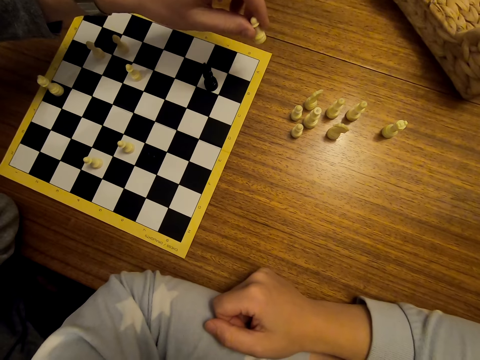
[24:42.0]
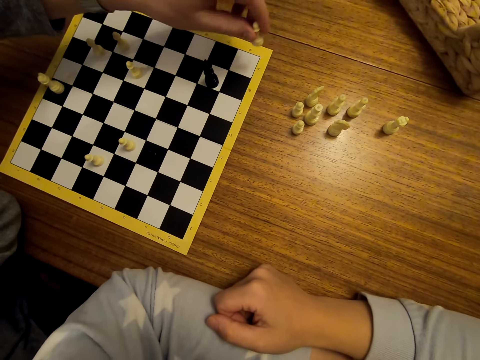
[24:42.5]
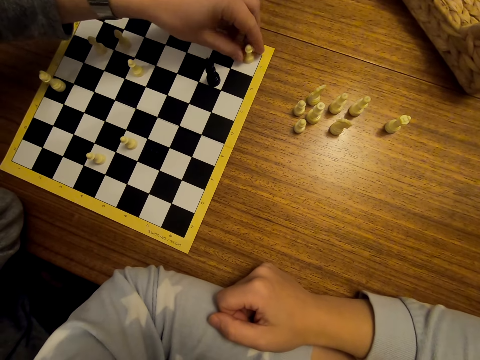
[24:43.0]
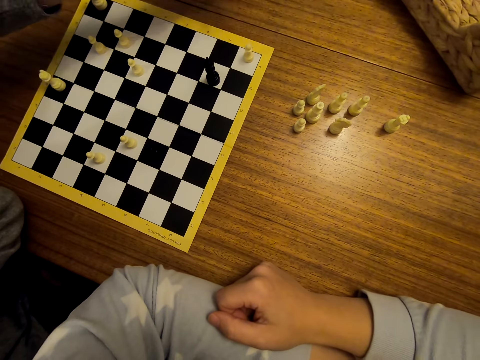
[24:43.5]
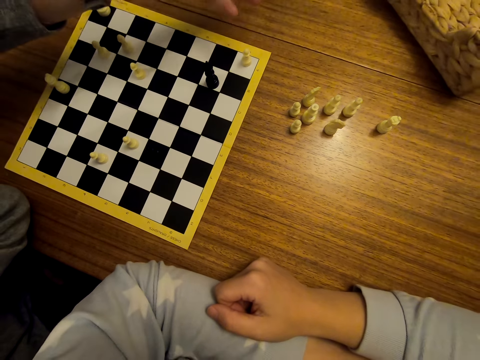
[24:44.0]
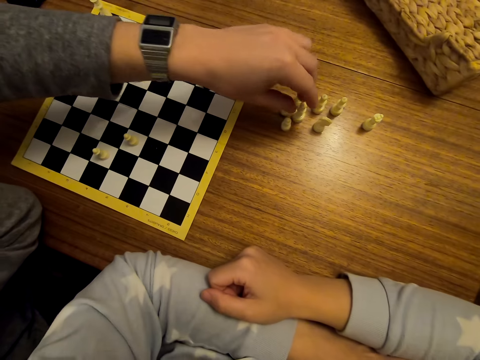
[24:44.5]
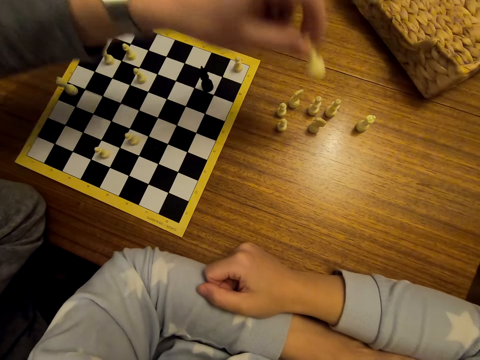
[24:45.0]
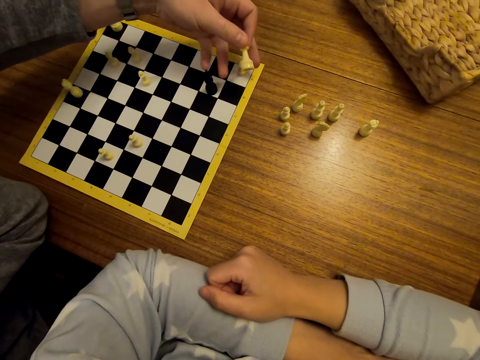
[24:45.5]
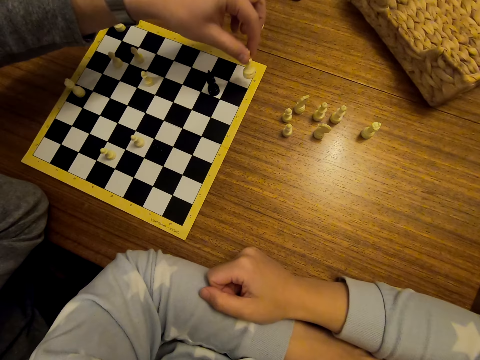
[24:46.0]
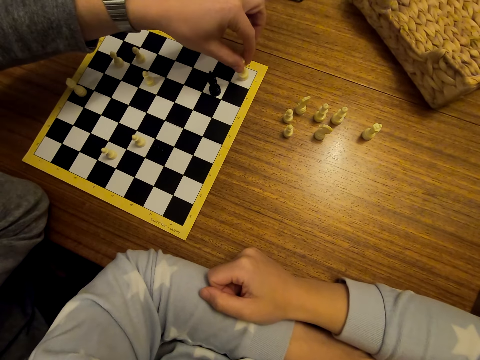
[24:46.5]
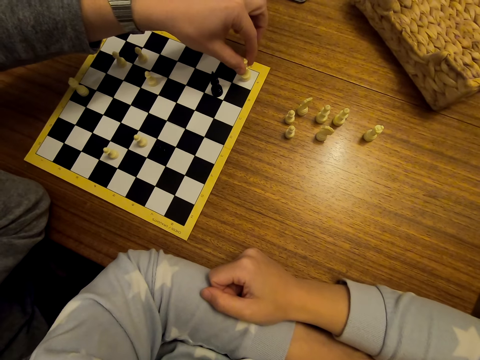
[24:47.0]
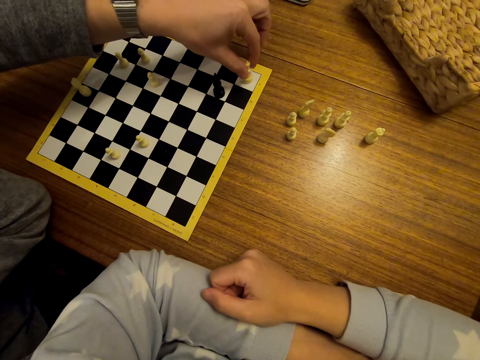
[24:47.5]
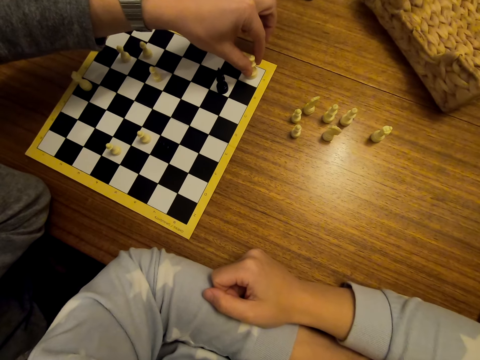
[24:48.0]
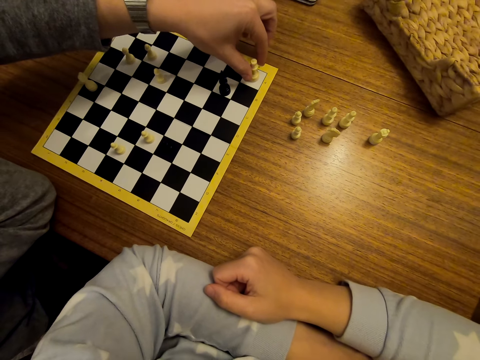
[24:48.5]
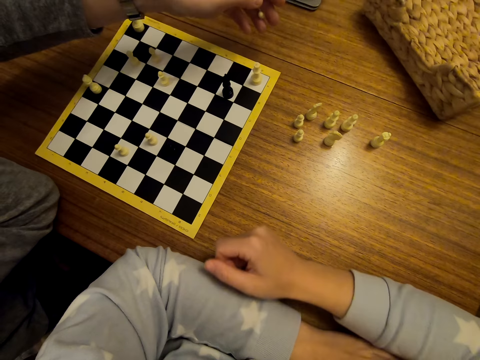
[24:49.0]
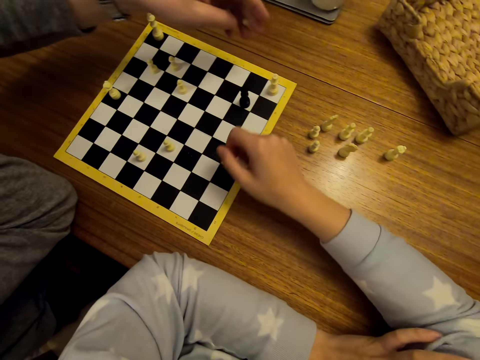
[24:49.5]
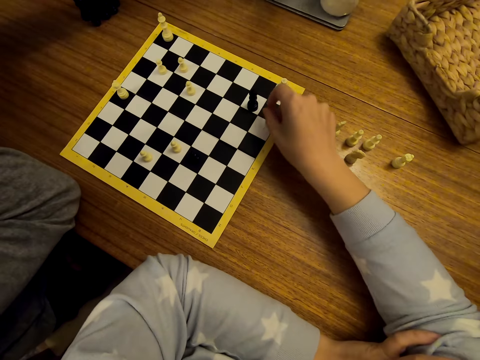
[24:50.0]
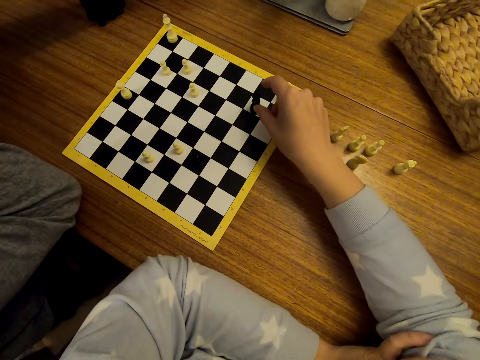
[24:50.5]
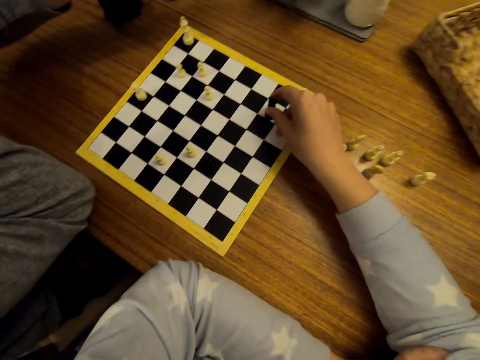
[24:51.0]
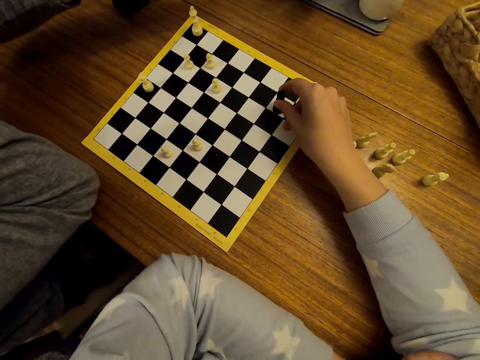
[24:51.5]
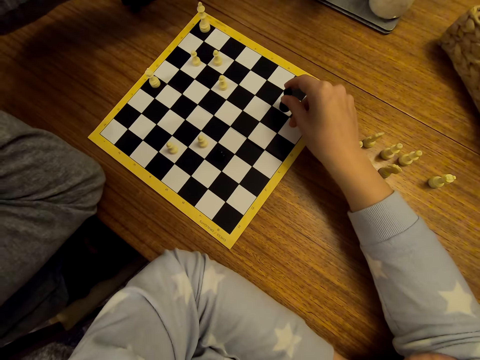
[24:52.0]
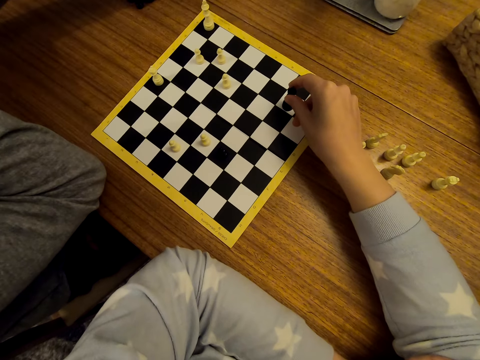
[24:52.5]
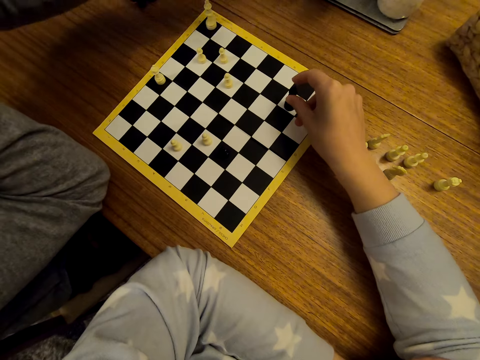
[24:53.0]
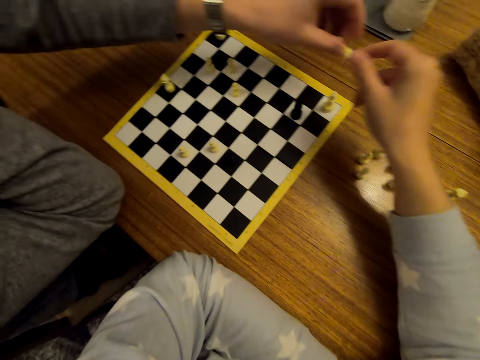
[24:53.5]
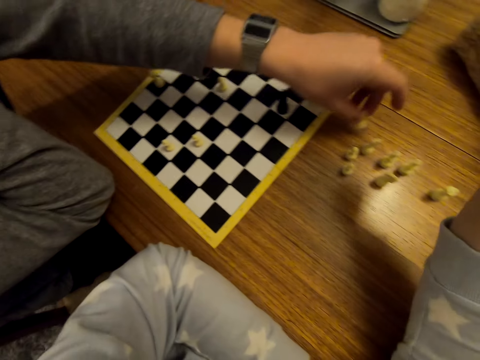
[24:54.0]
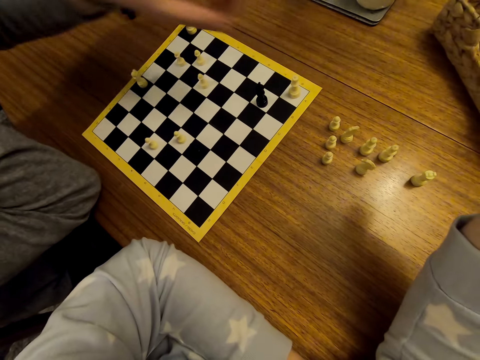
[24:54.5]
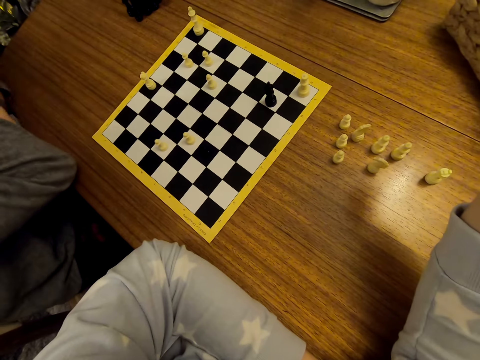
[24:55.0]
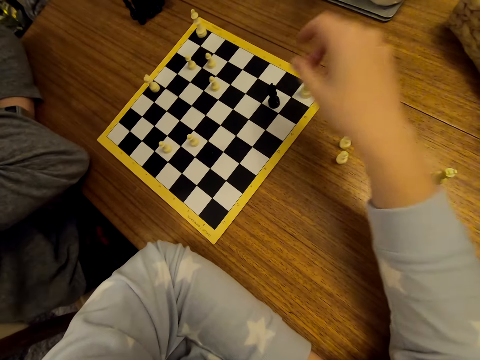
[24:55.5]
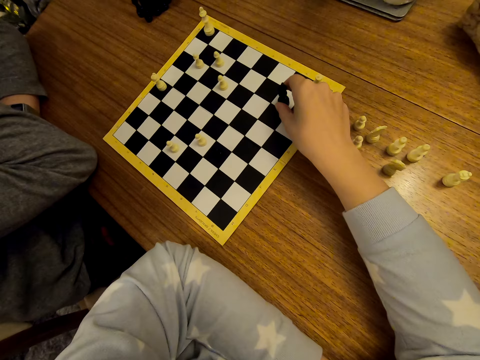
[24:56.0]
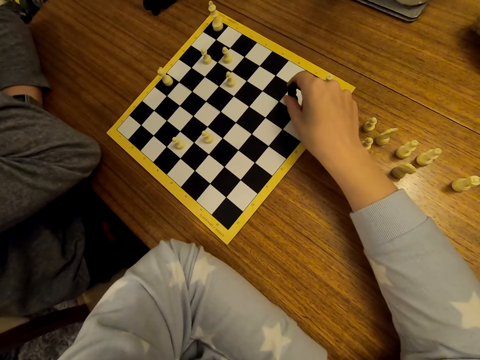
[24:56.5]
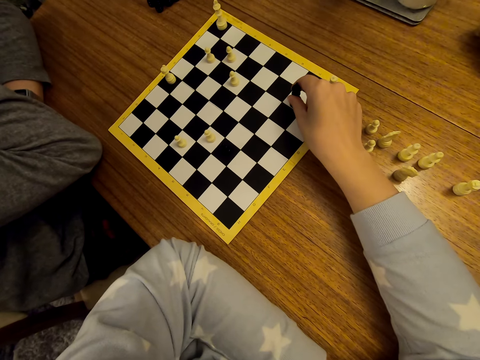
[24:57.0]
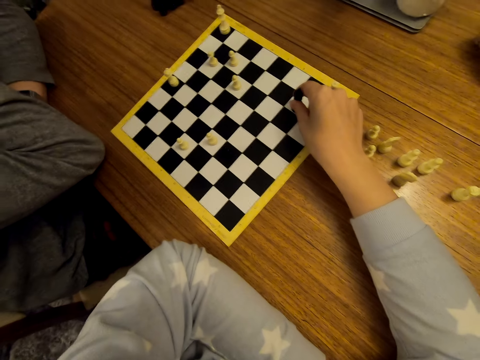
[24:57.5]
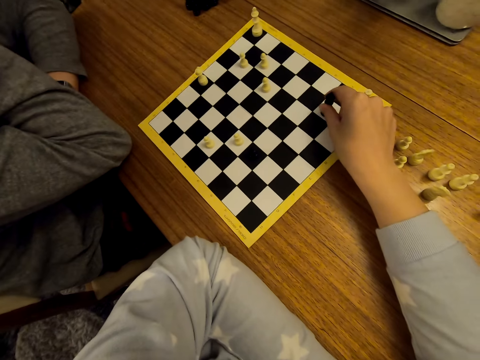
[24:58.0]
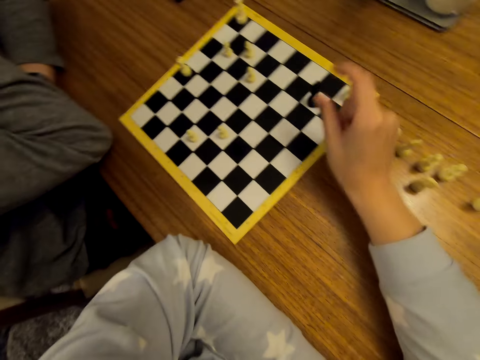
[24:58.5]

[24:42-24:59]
A man moves the pawns on the chess board. The man exchanges a chess piece on the board with a piece from the table. The camera wearer holds a chess piece on the board. They move the pawns on the chess board. The man drops the chess piece on the table. He moves the pawns on the chess board, stares at the chess. The camera wearer holds a chess piece on the board. They move the pawns on the chess board.

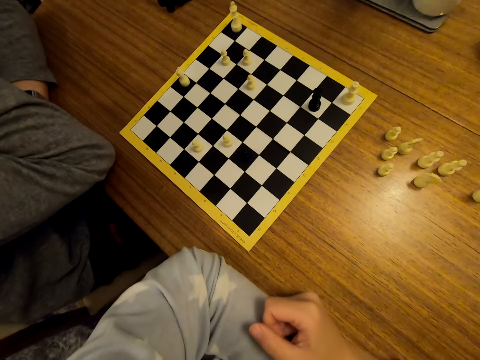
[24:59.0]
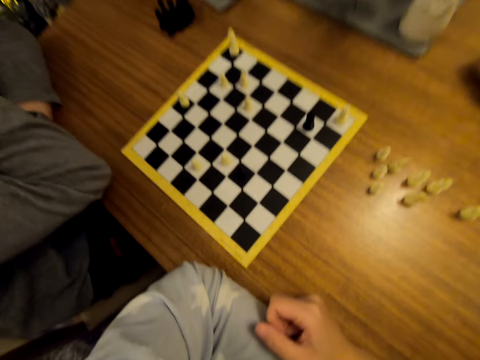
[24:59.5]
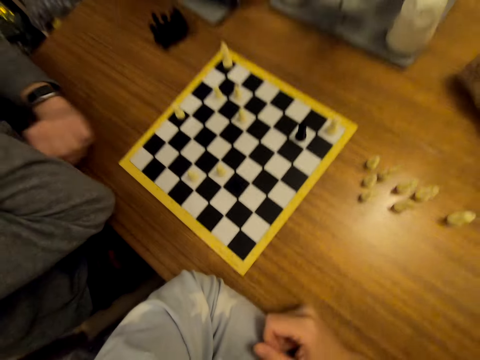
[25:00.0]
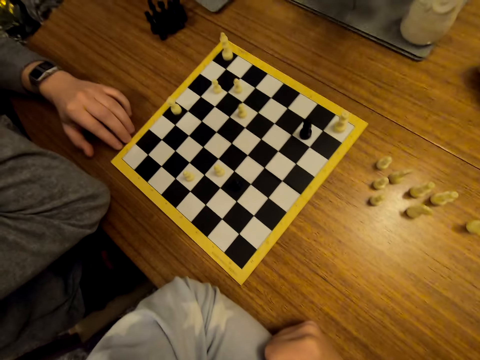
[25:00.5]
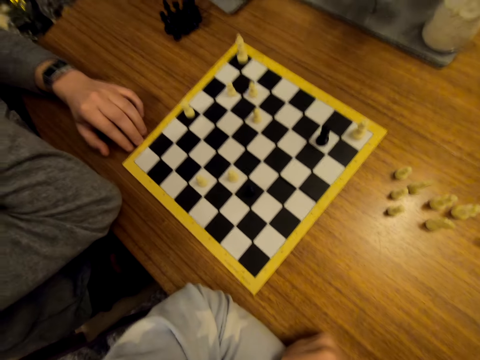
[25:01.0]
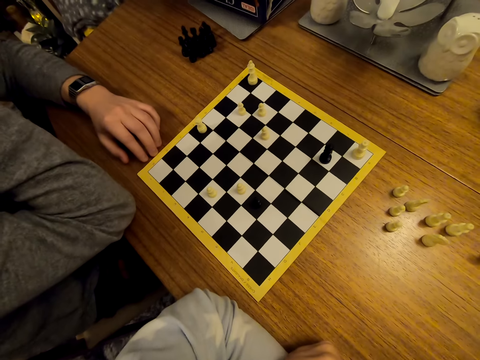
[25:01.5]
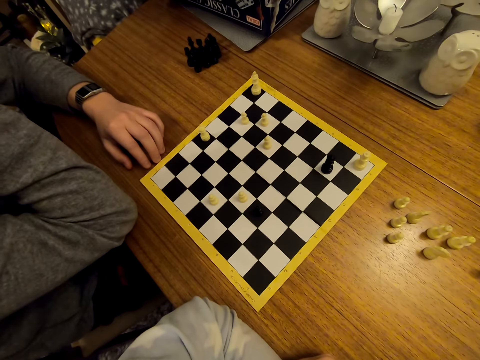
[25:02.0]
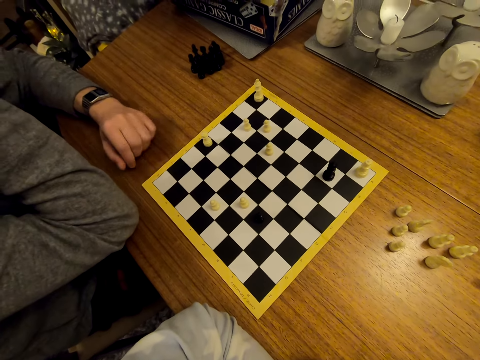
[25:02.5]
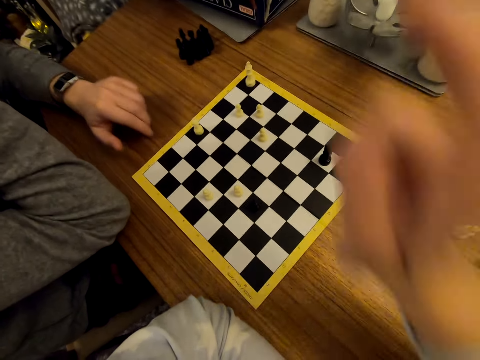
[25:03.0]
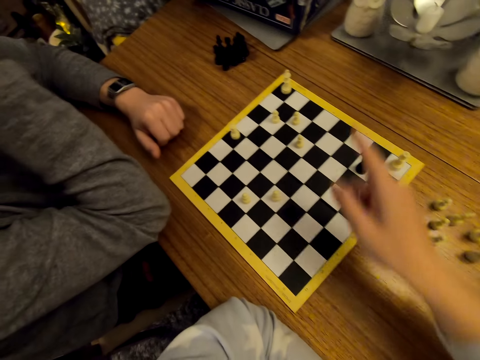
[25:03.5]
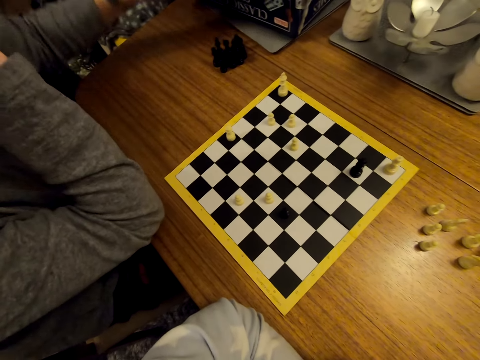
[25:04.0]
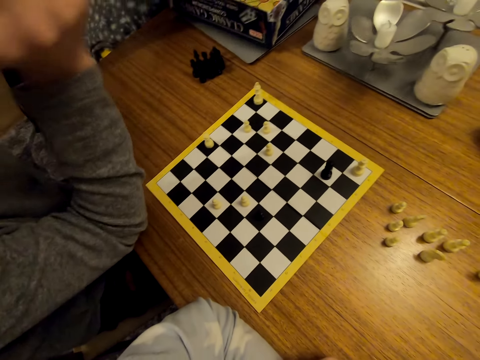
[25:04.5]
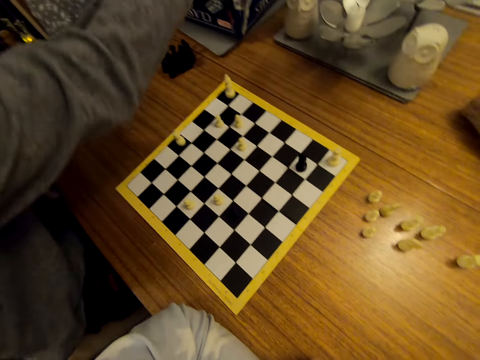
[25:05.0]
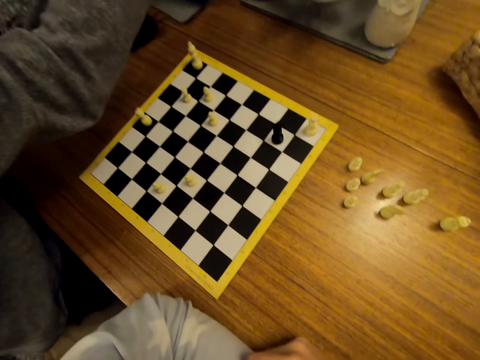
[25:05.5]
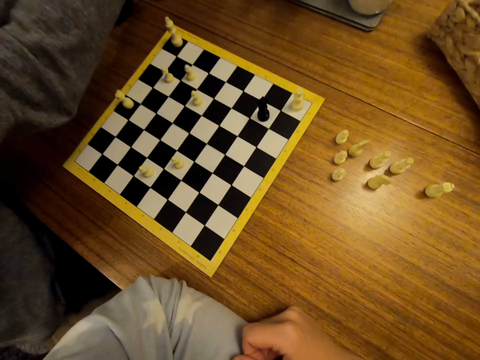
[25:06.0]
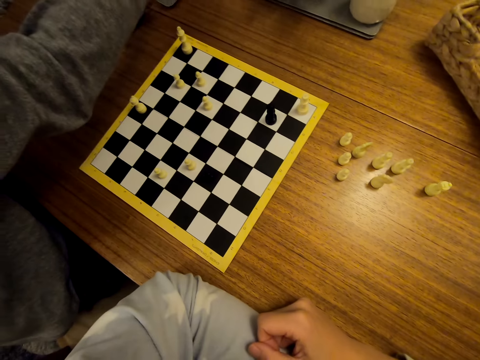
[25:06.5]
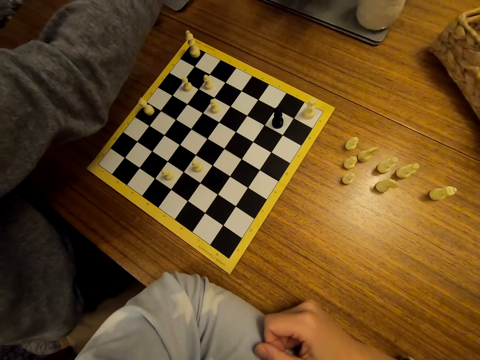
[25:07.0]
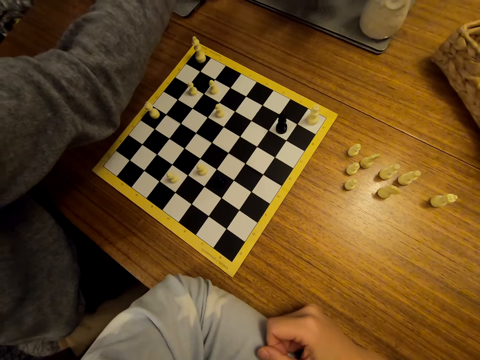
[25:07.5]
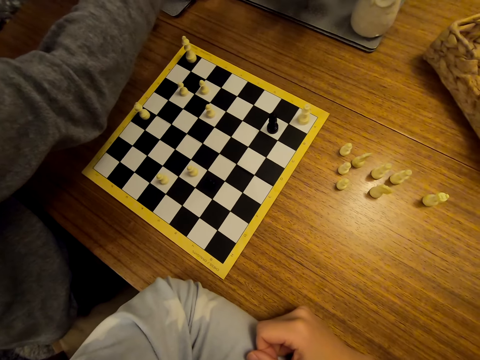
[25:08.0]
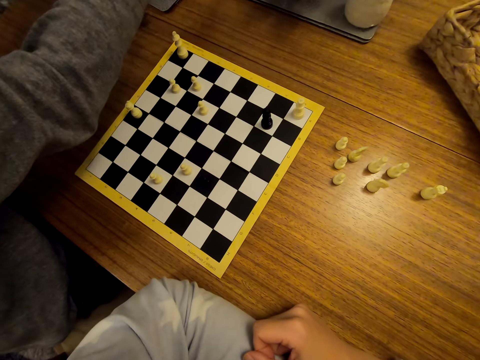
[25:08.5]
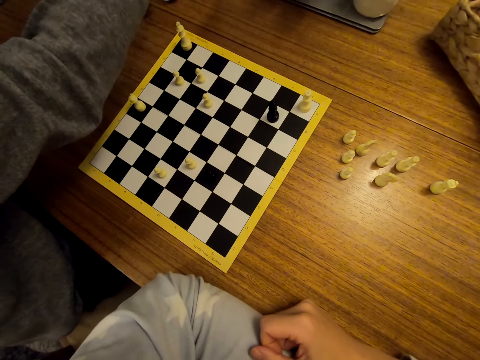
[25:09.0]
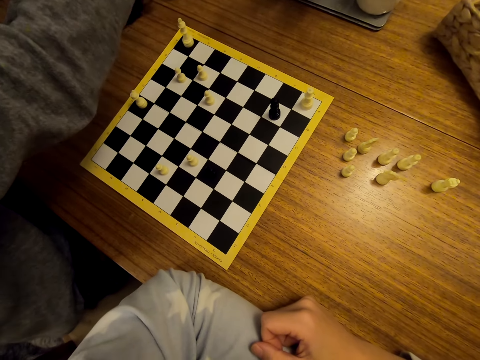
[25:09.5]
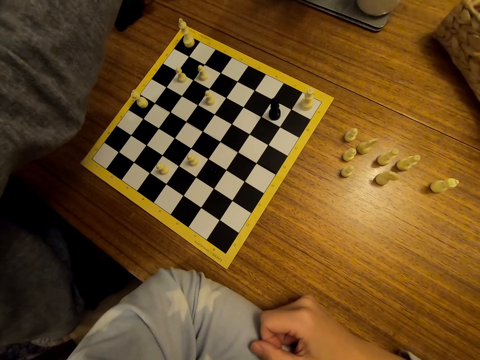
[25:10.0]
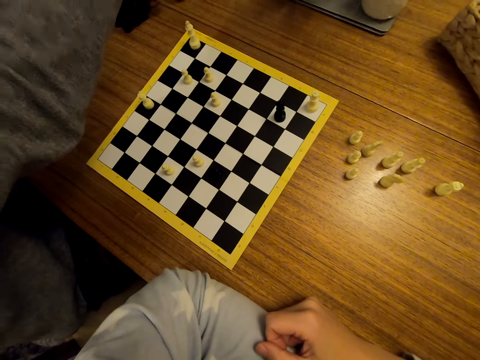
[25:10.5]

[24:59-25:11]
The camera wearer stares at the chess. They converse with a man. The man moves the pawns on the chess board. He does something on a carton box on the table. The man picks something.
